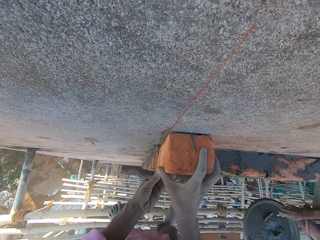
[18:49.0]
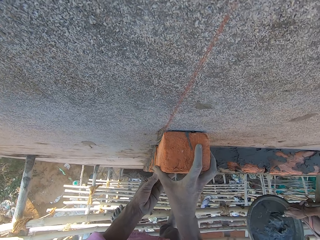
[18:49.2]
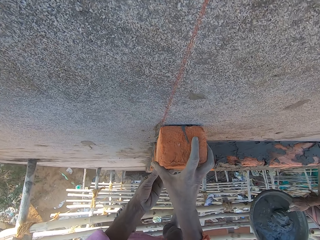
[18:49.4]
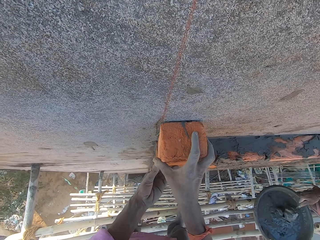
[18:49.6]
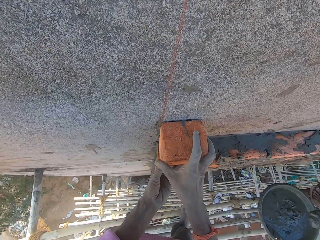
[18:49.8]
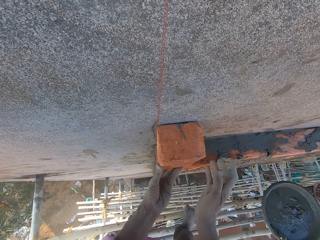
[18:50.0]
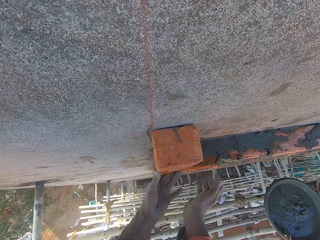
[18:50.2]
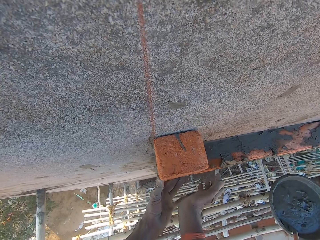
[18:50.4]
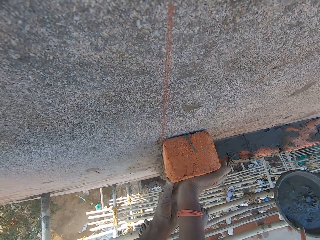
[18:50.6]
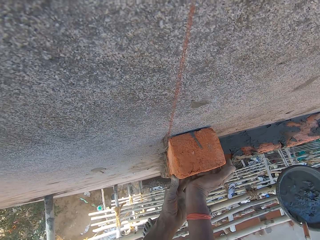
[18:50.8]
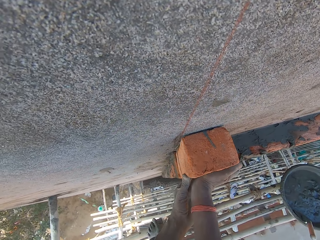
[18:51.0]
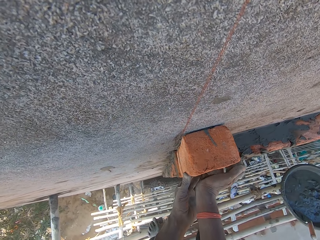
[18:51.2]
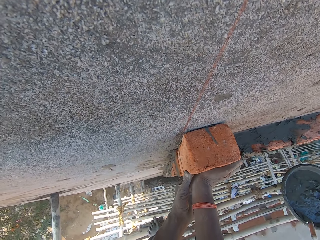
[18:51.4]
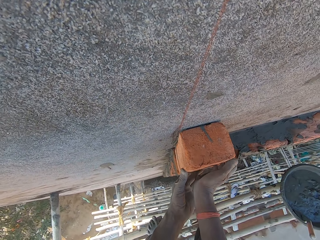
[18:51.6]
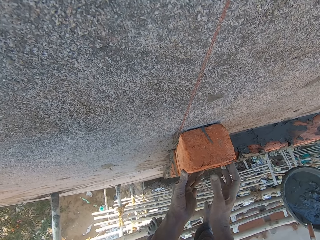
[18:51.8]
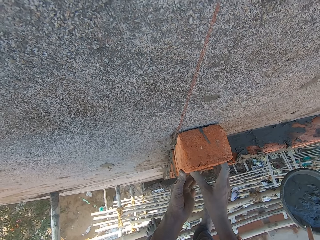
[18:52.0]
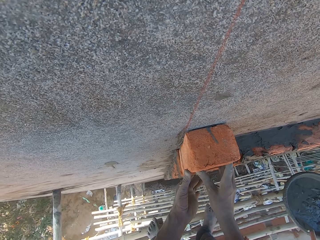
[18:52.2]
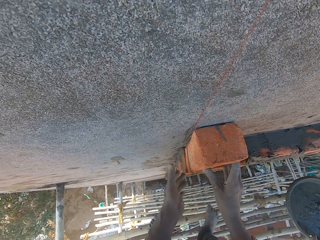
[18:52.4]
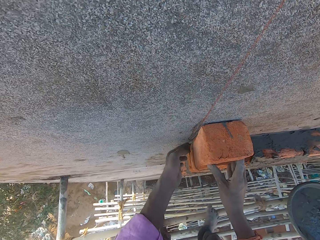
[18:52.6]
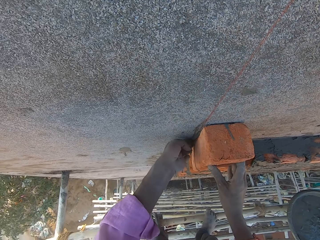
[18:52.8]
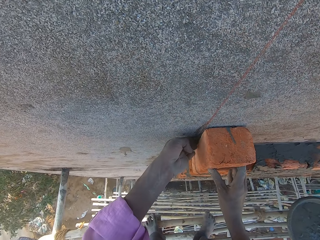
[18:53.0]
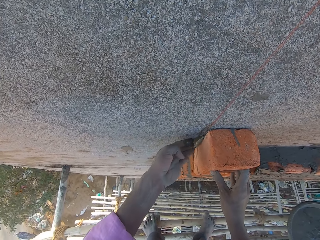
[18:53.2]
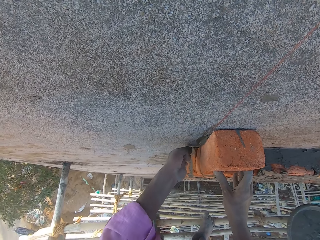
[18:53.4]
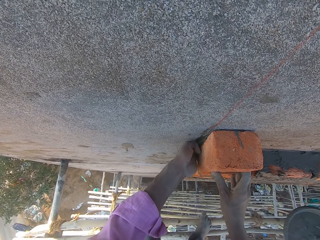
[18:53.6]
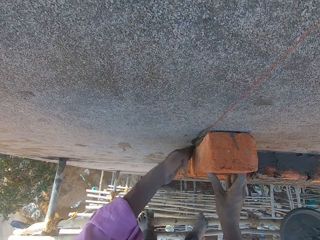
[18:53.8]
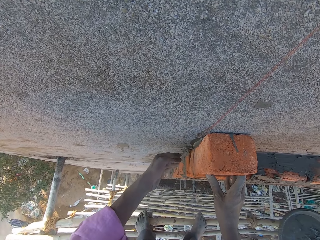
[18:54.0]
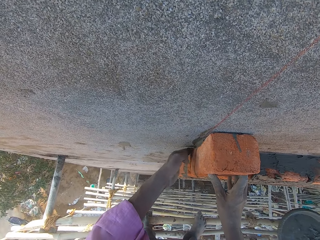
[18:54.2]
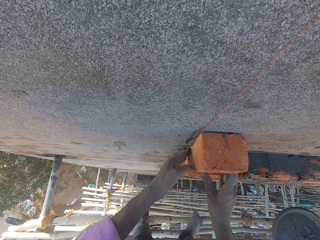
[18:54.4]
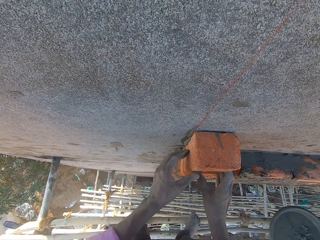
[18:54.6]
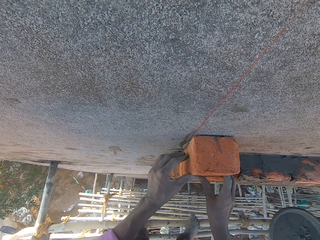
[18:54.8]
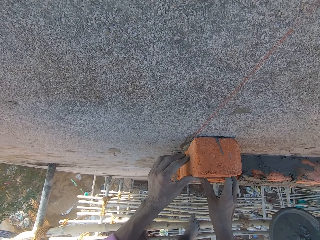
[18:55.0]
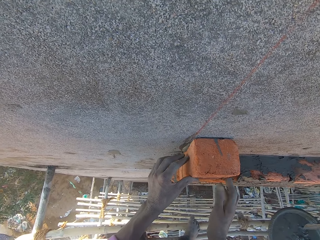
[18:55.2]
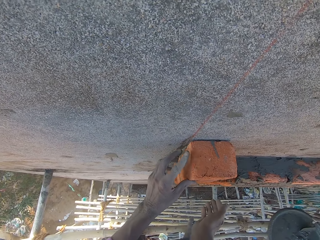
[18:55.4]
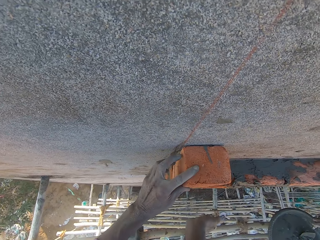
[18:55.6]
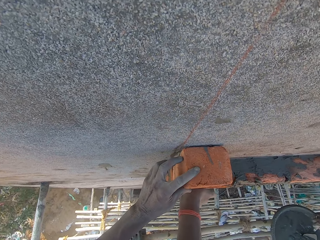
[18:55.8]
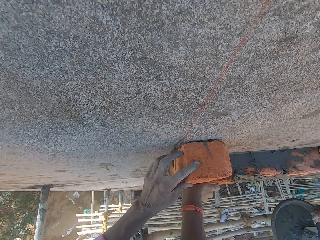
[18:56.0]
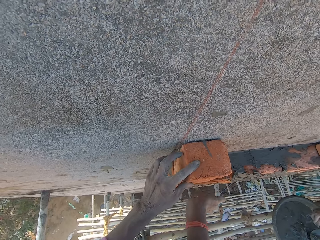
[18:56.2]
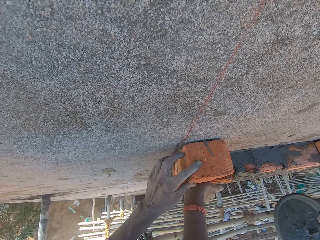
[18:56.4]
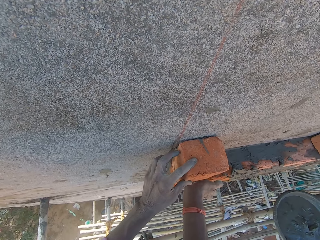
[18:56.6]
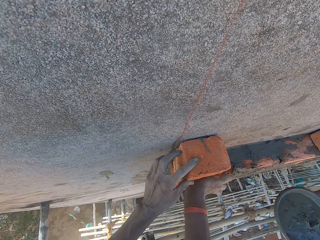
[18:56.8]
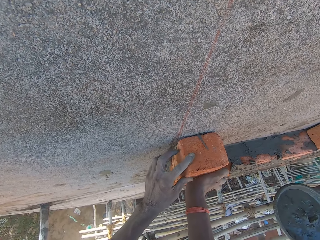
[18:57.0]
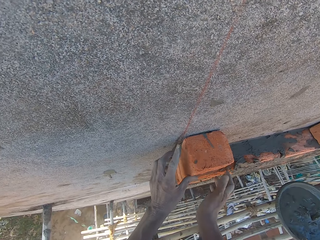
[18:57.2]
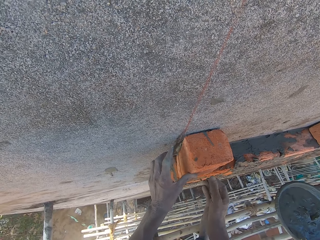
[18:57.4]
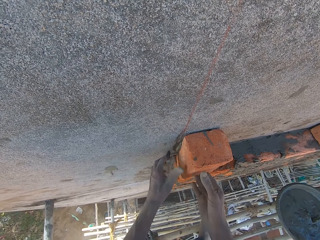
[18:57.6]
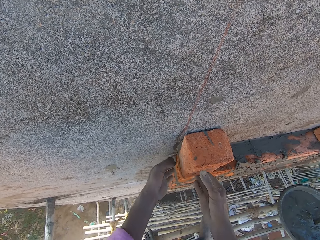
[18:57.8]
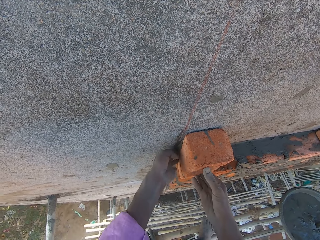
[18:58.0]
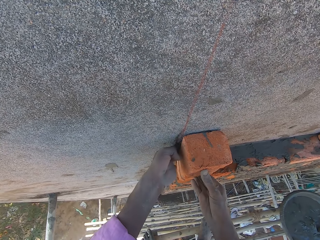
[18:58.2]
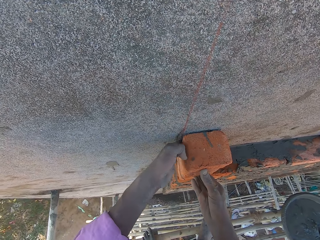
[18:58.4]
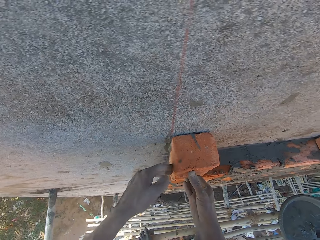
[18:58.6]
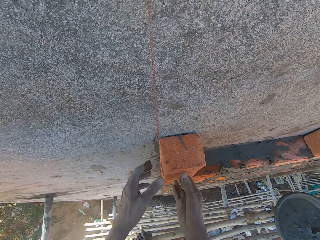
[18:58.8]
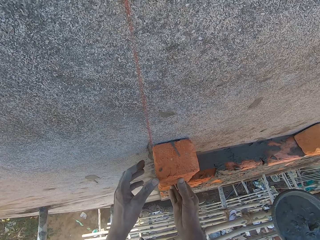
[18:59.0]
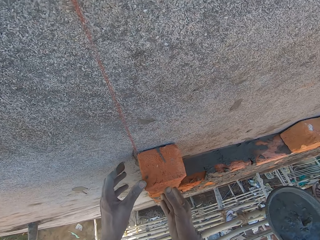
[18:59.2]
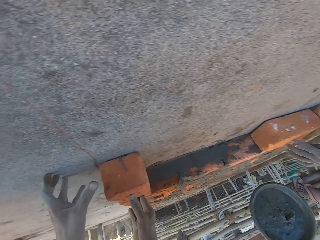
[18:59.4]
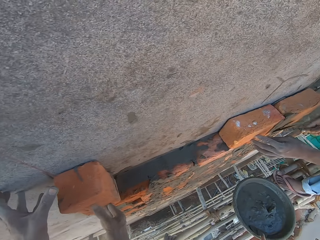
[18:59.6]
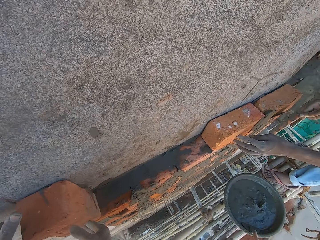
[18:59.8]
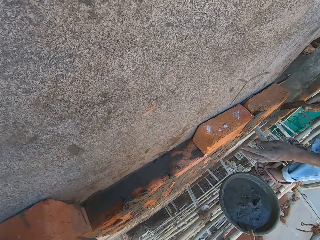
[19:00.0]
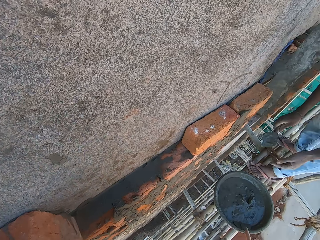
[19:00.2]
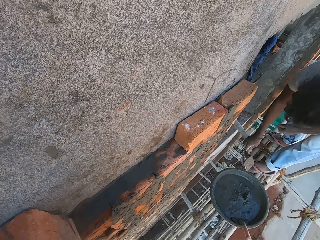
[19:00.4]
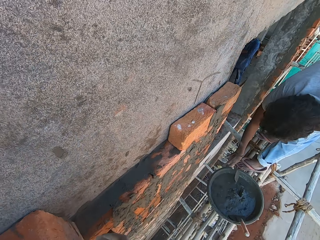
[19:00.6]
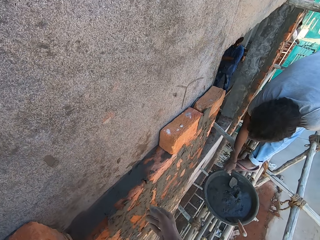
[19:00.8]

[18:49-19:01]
The man scoops some mixed cement from the head pan on the bamboo woods with the trowel in his right hand. The camera wearer holds the brick on the wall with his left hand. He hits the brick on the wall with his right hand. He holds the brick on the wall with his right hand. He smoothens the mixed cement on the brick on the wall with his left hand. He fixes the brick. He holds the brick on the wall with both hands. The man scoops some mixed cement from the head pan on the bamboo woods with the trowel in his right hand. The camera wearer hits the brick on the wall with his right hand. He holds the brick on the wall with his right hand. He smoothens the mixed cement on the brick on the wall with his left hand. The man holds a brick on the wall with his left hand and plasters the brick on the wall with the mixed cement with the trowel in his right hand.

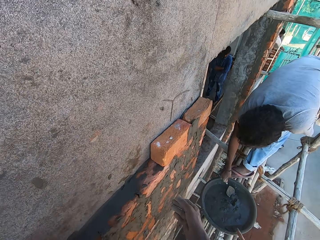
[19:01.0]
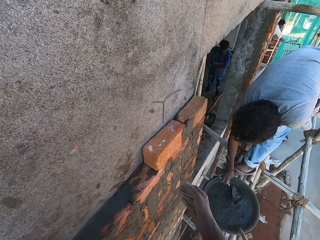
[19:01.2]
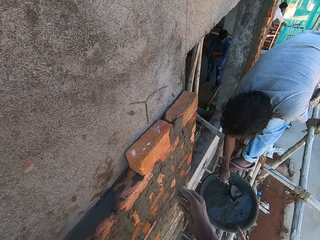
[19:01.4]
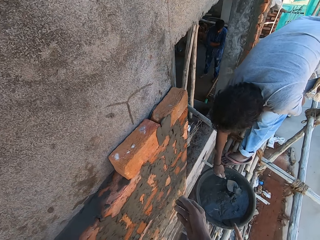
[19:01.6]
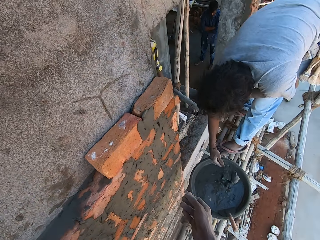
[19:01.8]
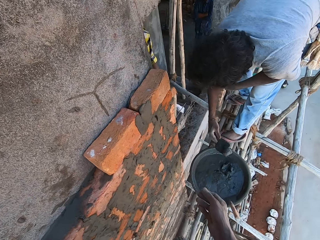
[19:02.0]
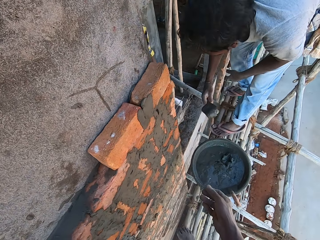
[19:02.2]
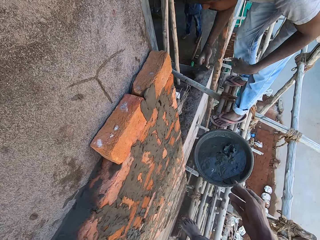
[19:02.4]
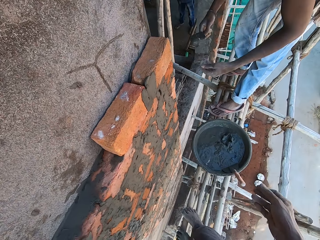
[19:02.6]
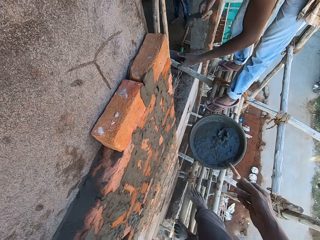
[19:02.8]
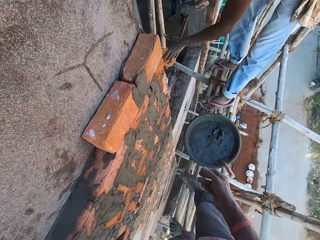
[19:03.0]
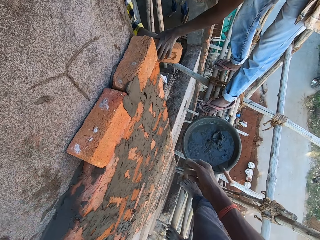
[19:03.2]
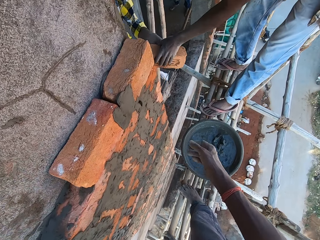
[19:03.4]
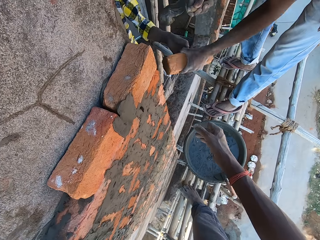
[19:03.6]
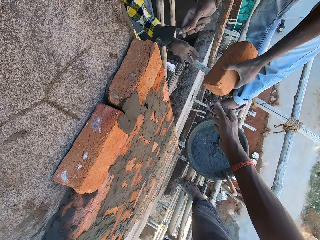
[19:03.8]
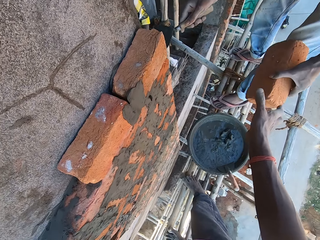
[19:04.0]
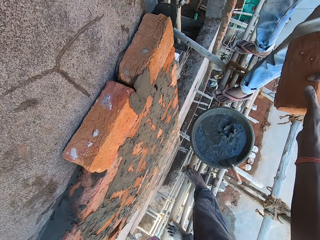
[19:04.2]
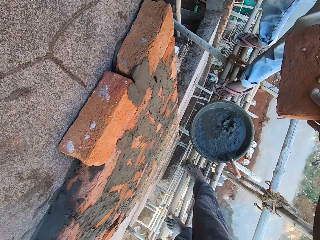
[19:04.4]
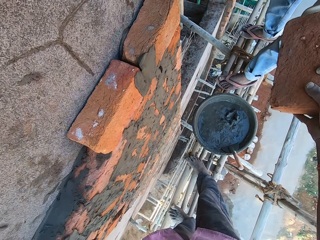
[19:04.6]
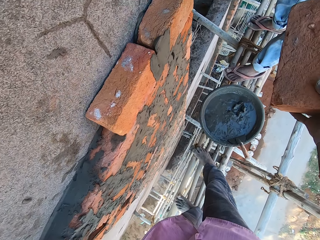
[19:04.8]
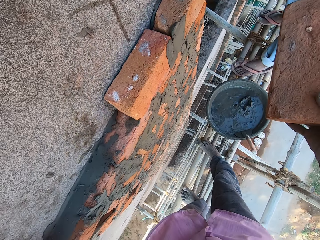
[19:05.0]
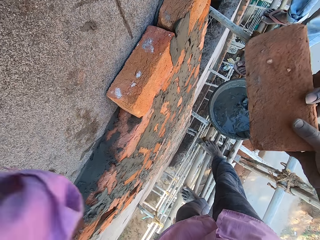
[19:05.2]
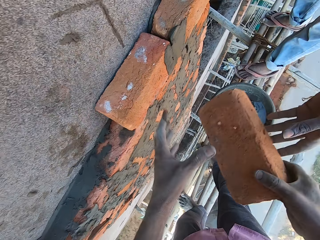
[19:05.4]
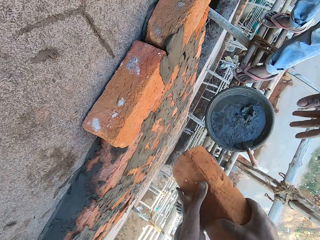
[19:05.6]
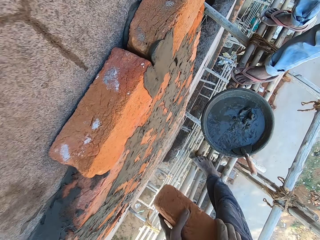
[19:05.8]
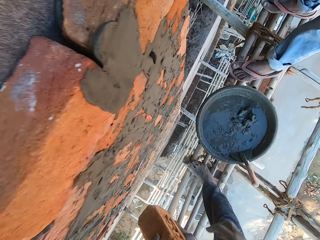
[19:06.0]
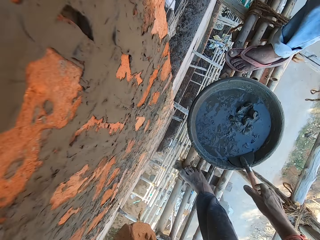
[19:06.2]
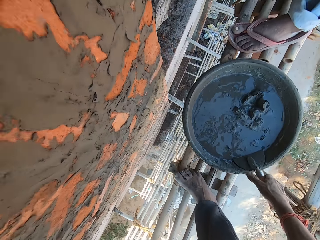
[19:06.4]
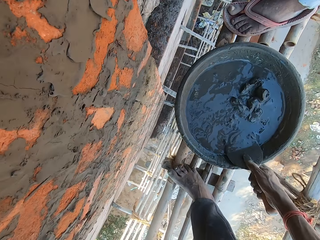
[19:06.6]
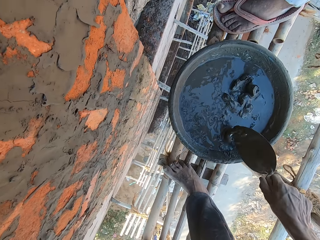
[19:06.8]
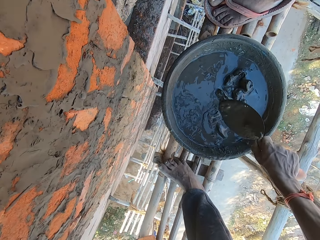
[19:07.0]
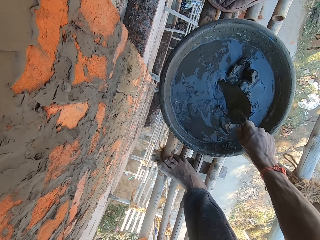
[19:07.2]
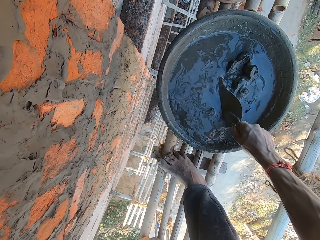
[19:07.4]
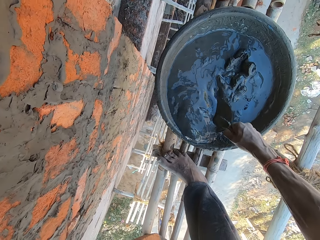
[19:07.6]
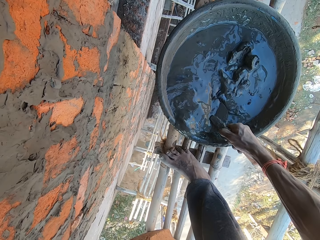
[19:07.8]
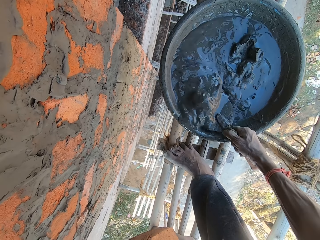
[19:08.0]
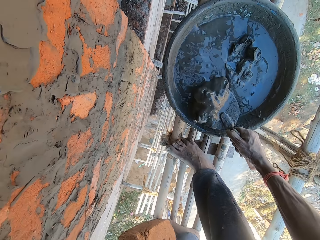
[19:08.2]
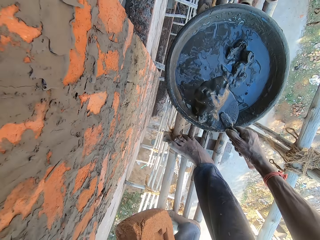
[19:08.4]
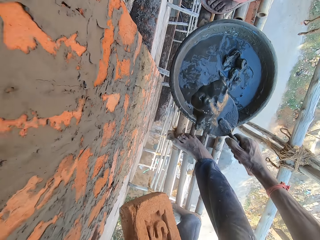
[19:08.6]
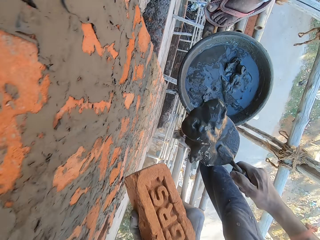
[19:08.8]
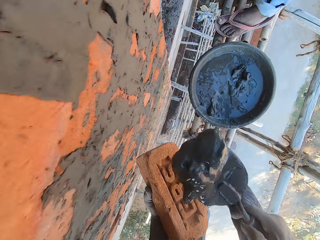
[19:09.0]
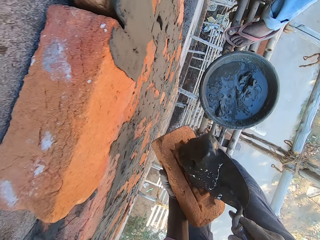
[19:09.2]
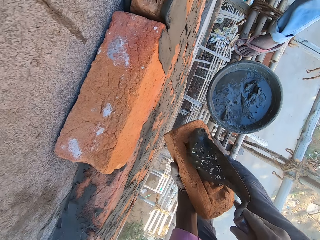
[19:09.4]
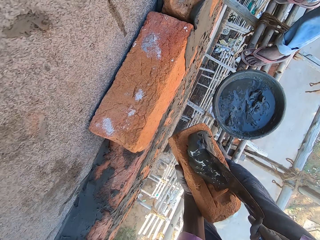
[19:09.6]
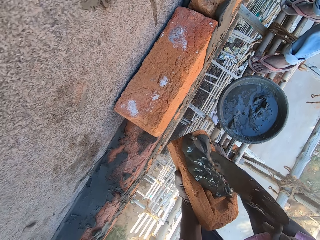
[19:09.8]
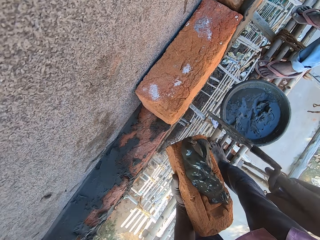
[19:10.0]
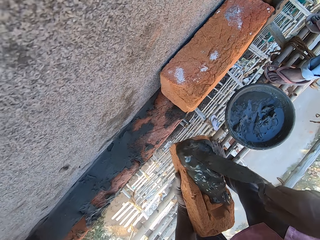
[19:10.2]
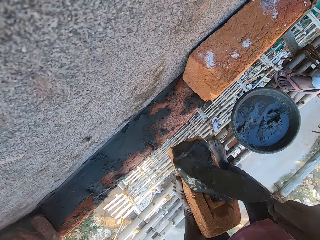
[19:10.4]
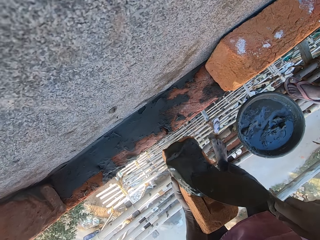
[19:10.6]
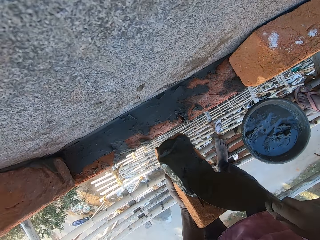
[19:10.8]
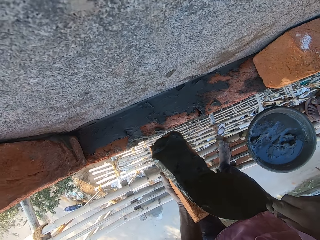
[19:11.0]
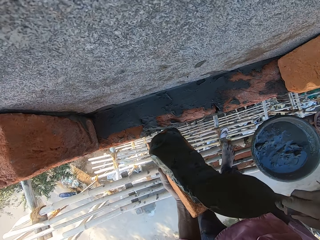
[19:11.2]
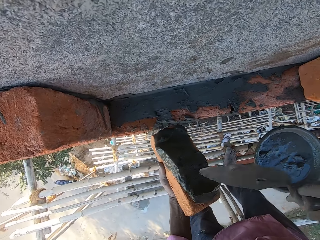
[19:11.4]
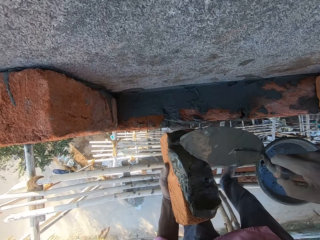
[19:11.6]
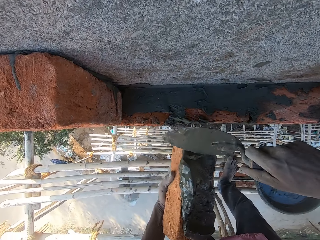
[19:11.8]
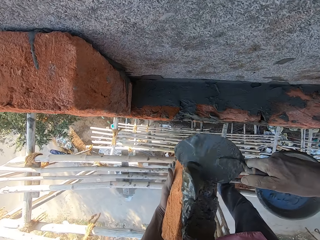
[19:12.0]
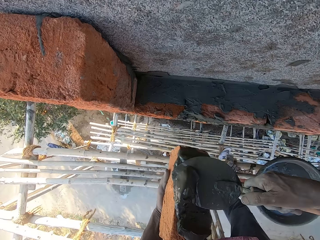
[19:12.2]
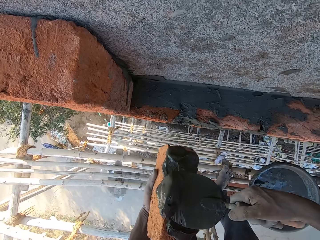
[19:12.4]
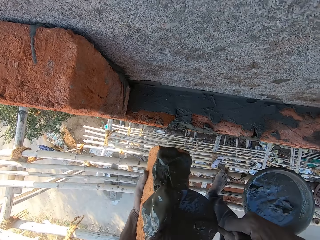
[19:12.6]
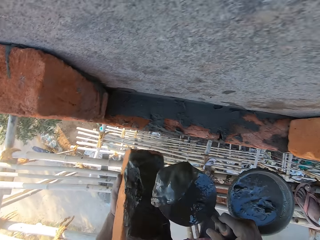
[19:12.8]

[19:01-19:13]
The man scoops some mixed cement from the head pan on the bamboo woods with the trowel in his right hand. The man collects the bag of cement from another man with both hands. The first man passes the brick to the camera wearer with his left hand. The first man plasters a brick on the wall with the mixed cement with the trowel in his right hand. The camera wearer collects the brick from the first man with his right hand. He passes the brick to his left hand. He picks up the trowel in the head pan on the bamboo woods with his right hand. He scoops some mixed cement from the head pan on the bamboo woods with the trowel in his right hand. He pours the mixed cement on the brick in his left hand with the trowel in his right hand. He carries the cement. He smoothens the mixed cement on the brick in his left hand with the trowel in his right hand. He scoops the mixed cement on the brick in his left hand with the trowel in his right hand.
